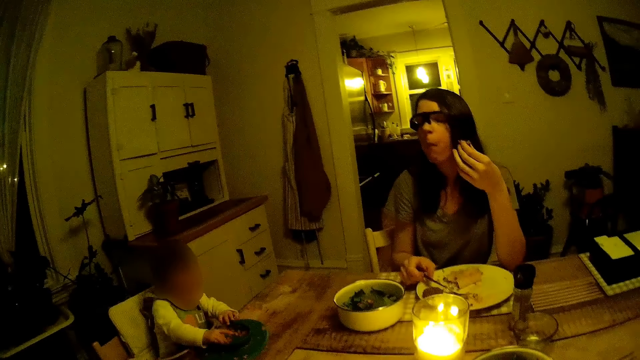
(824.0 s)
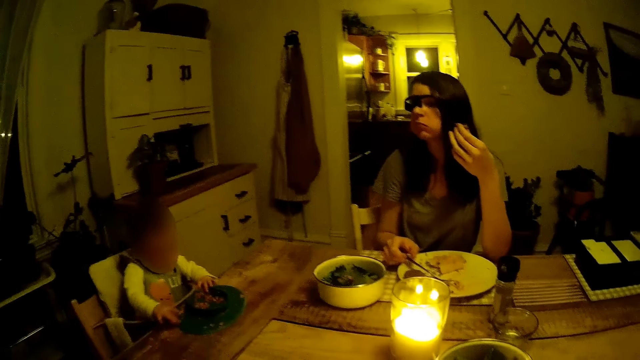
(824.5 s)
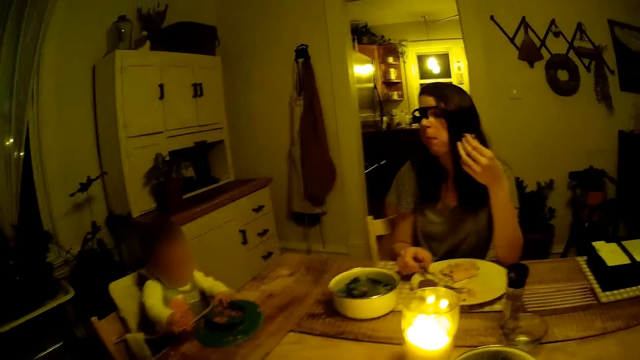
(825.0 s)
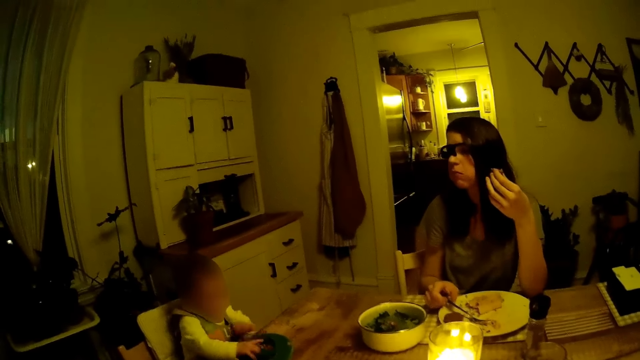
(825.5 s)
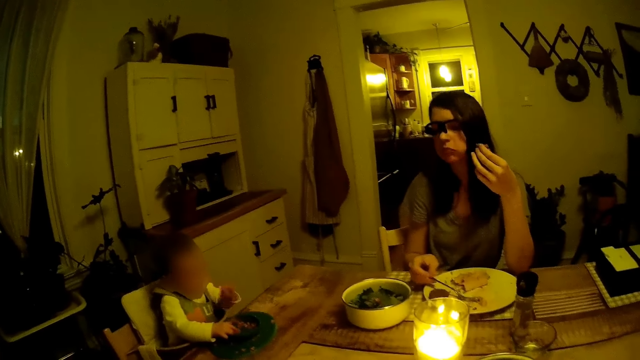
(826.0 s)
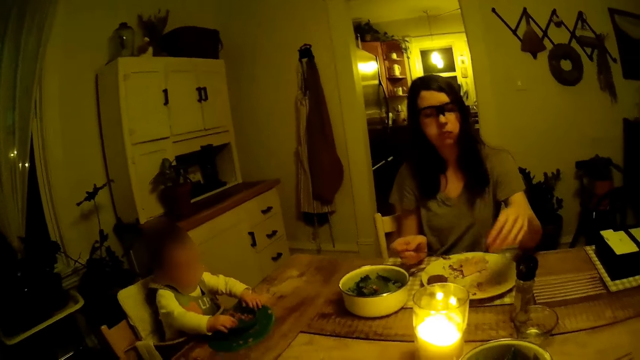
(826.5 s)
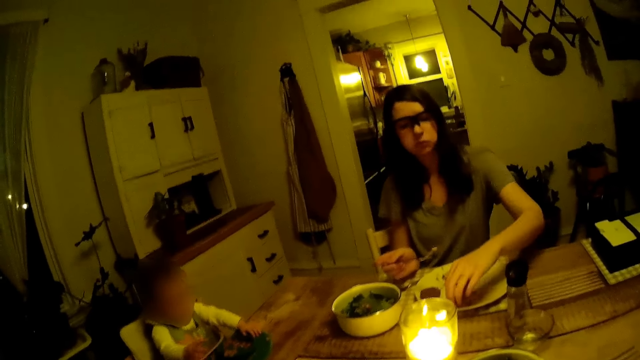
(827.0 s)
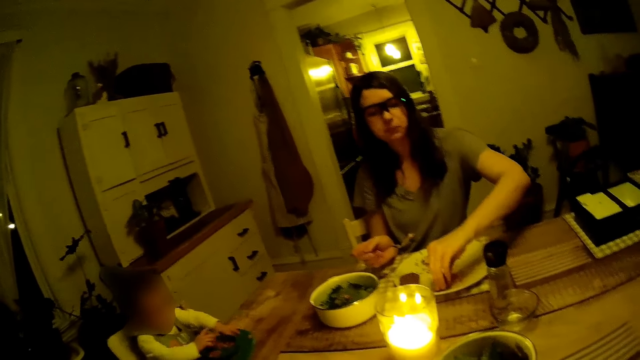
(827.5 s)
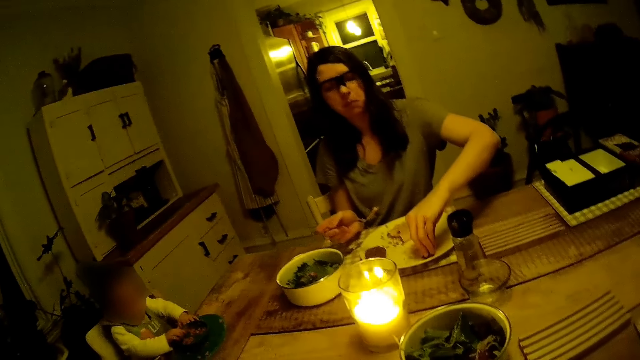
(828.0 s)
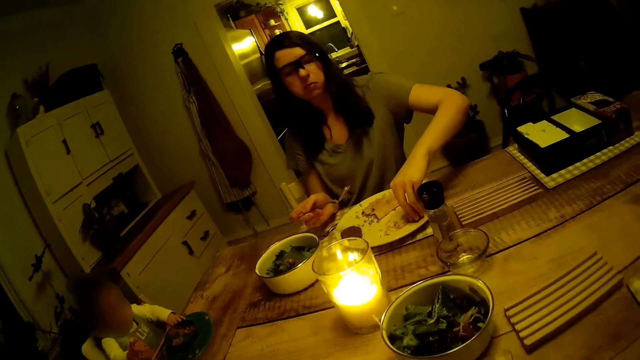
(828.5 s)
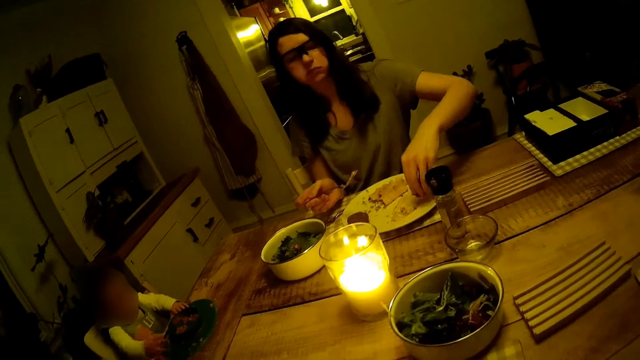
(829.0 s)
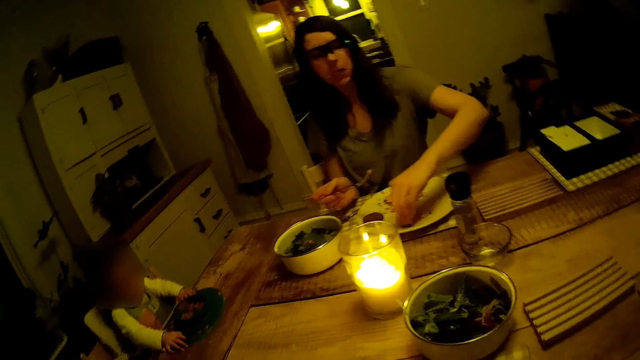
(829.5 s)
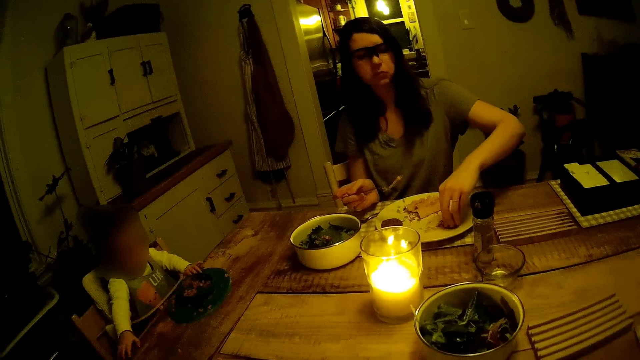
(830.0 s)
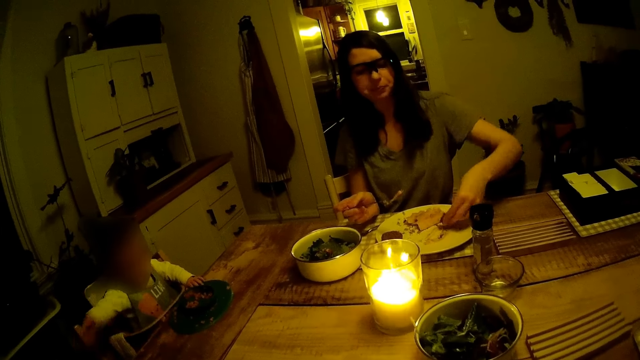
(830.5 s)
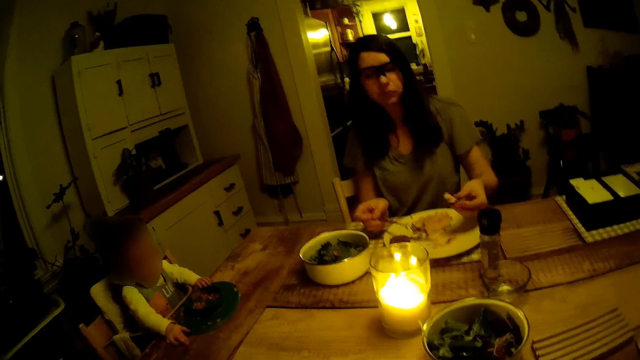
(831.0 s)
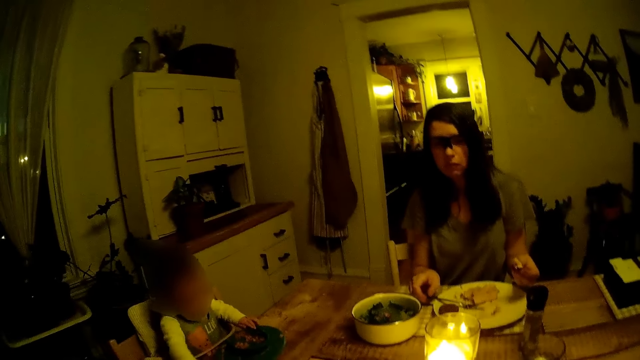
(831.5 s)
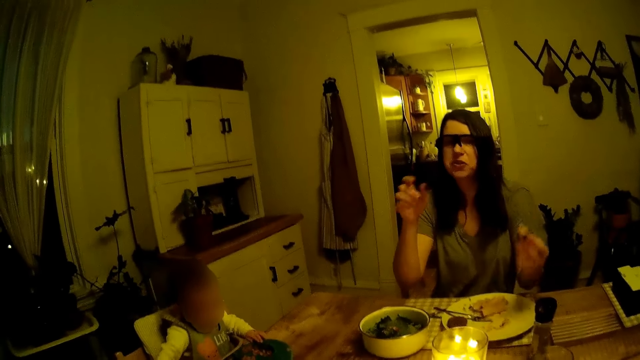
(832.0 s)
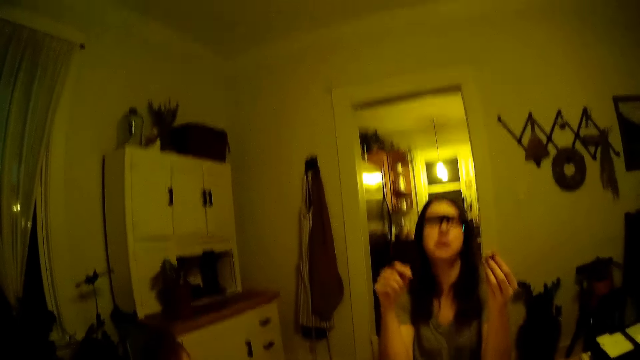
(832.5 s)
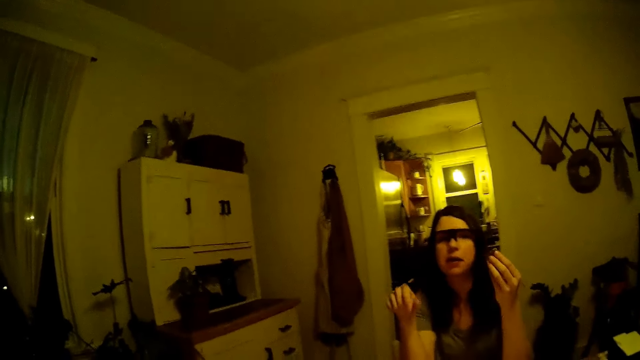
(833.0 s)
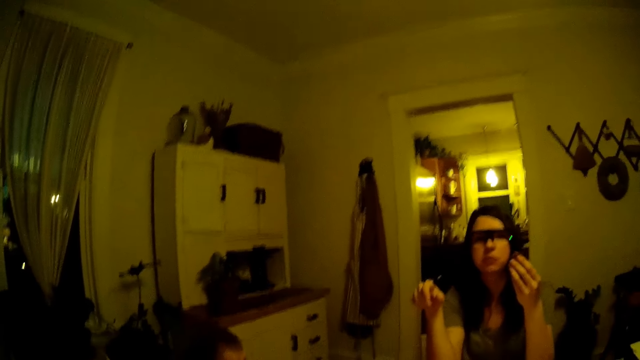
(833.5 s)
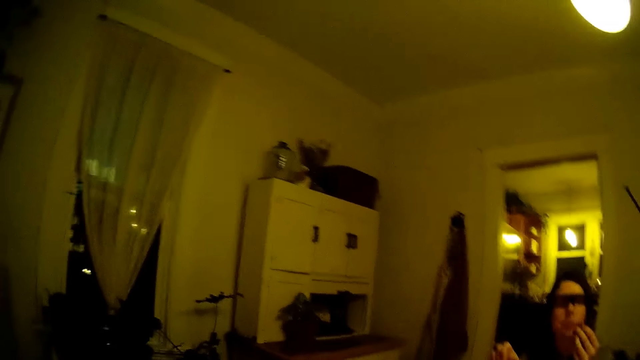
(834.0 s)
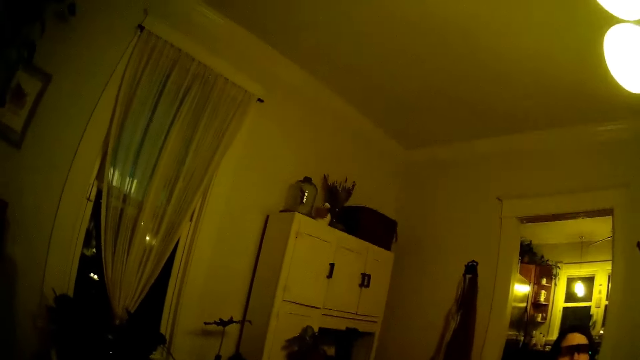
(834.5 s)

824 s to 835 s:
The camera wearer interacts with the woman. The woman lifts the fork on the plate with her right hand. The woman cleans the plate with the cake with her left hand. The woman scoops food from the plate. The woman drops the fork on the plate with her right hand. The camera wearer interacts with the woman.

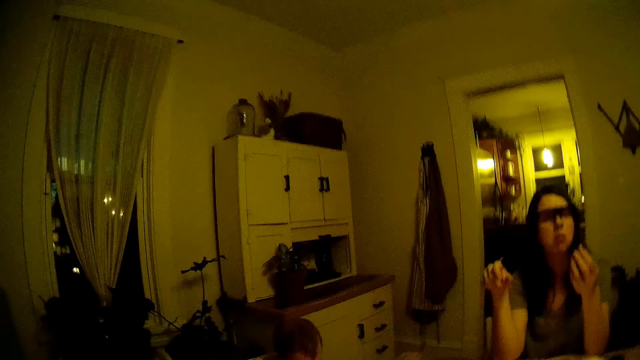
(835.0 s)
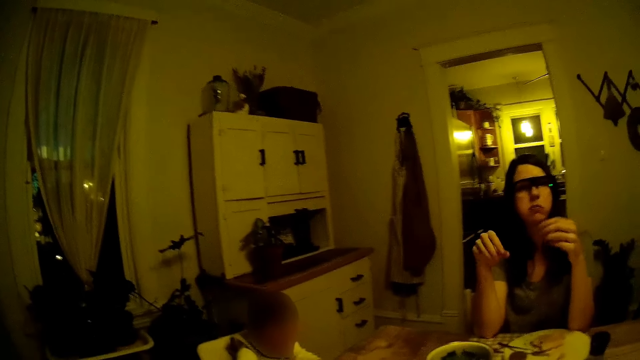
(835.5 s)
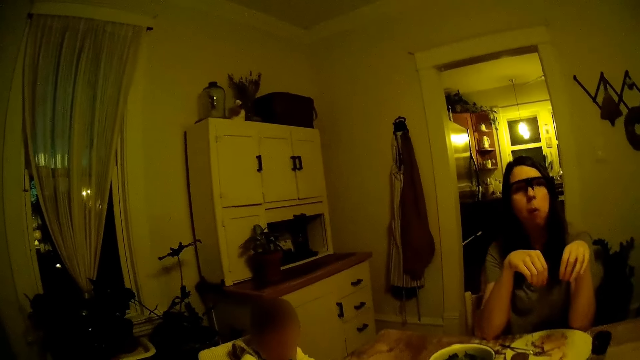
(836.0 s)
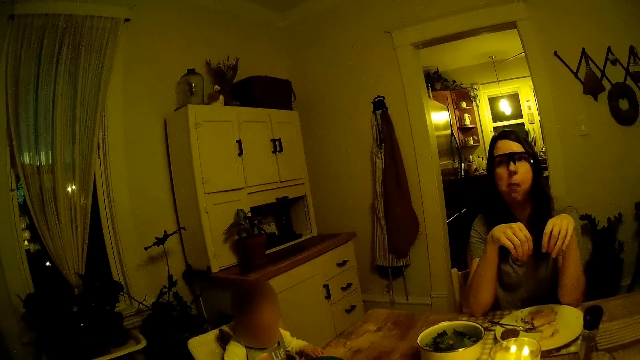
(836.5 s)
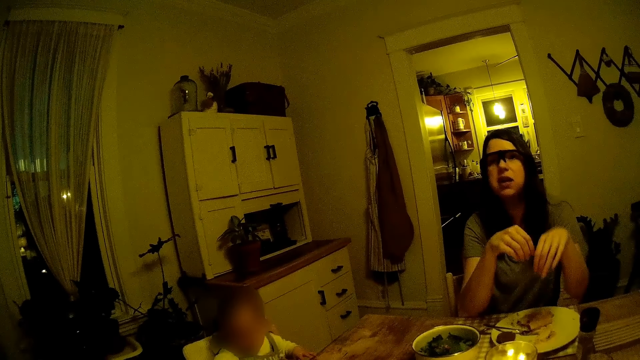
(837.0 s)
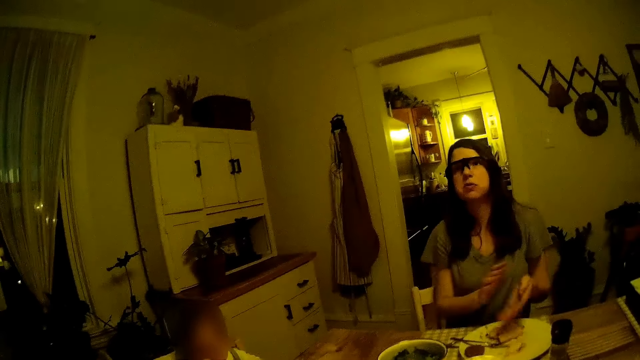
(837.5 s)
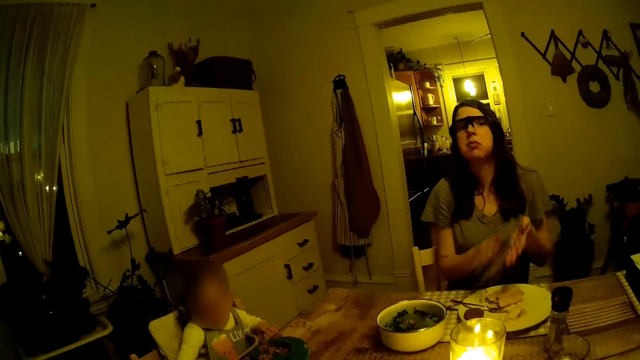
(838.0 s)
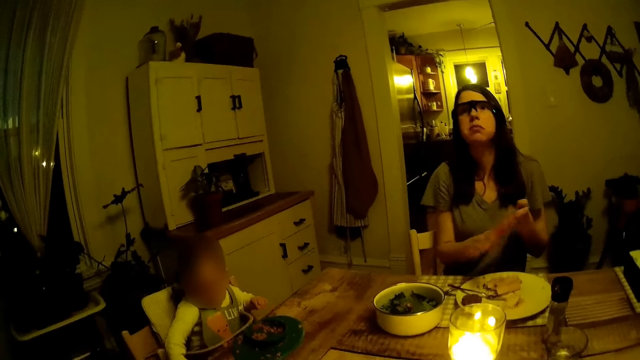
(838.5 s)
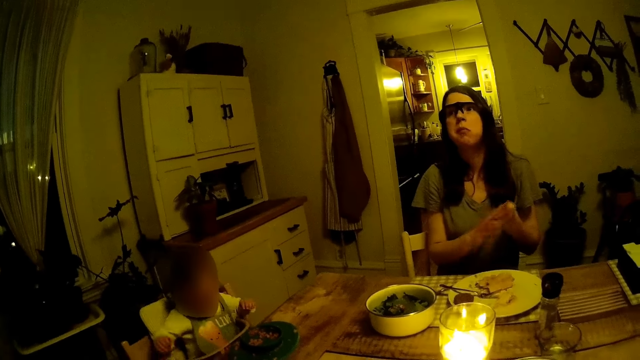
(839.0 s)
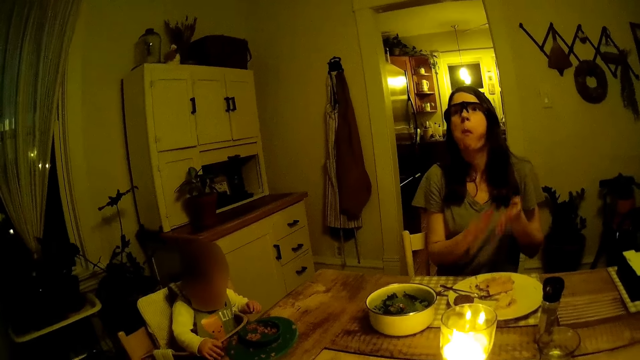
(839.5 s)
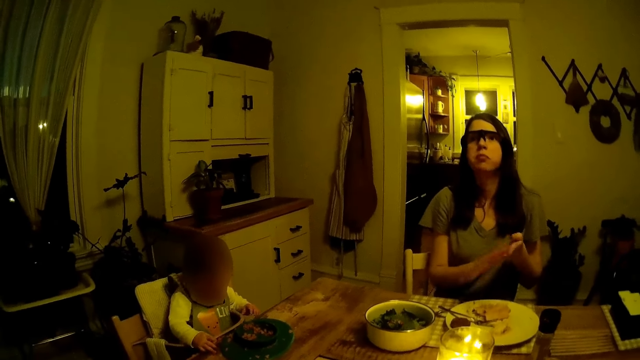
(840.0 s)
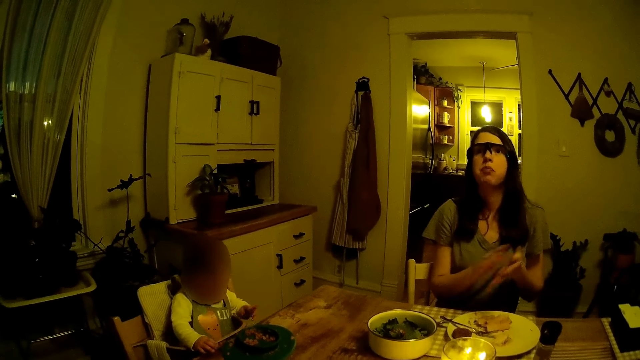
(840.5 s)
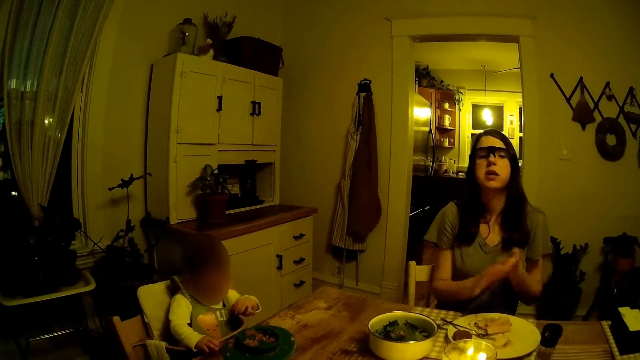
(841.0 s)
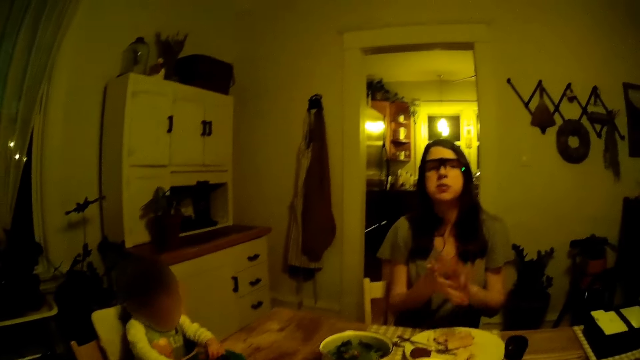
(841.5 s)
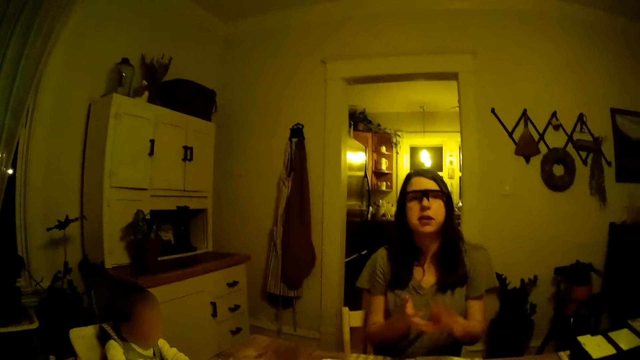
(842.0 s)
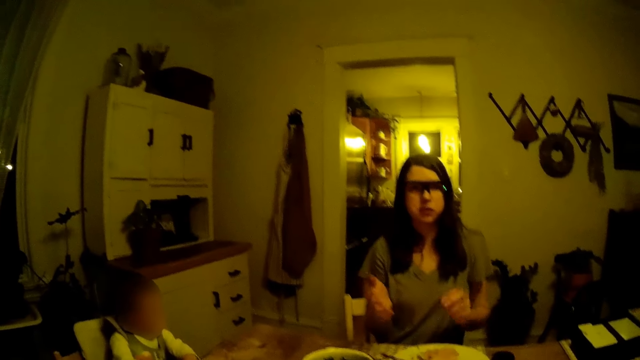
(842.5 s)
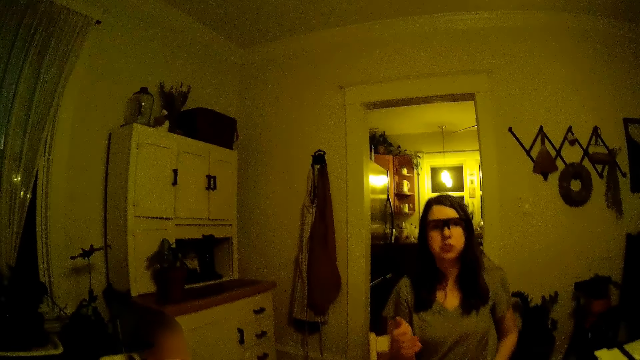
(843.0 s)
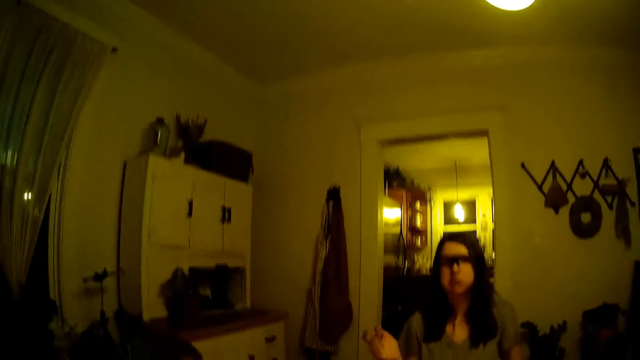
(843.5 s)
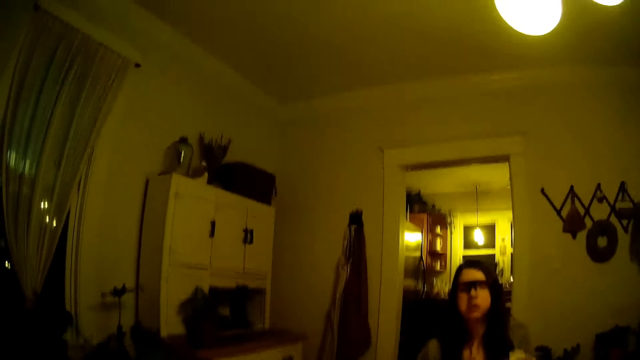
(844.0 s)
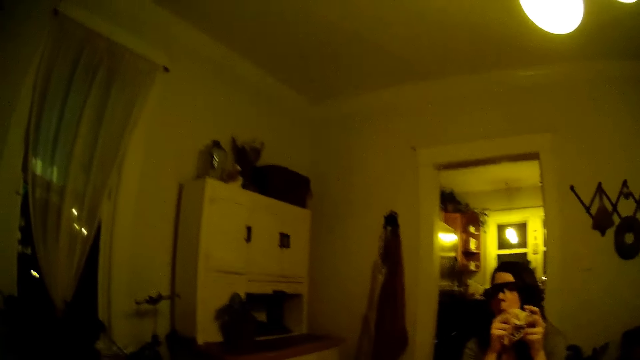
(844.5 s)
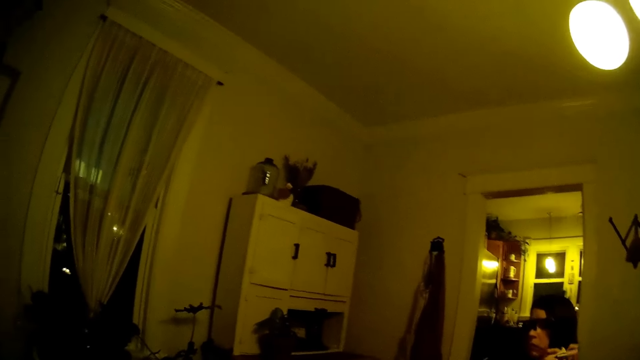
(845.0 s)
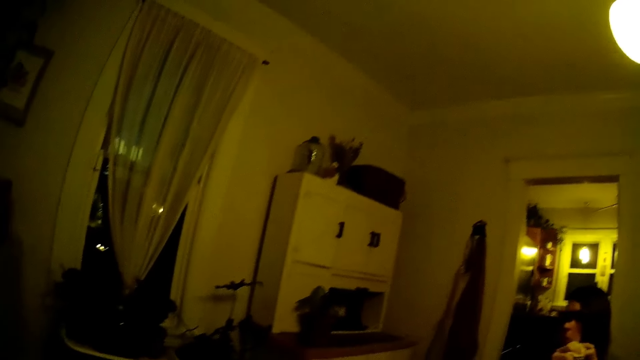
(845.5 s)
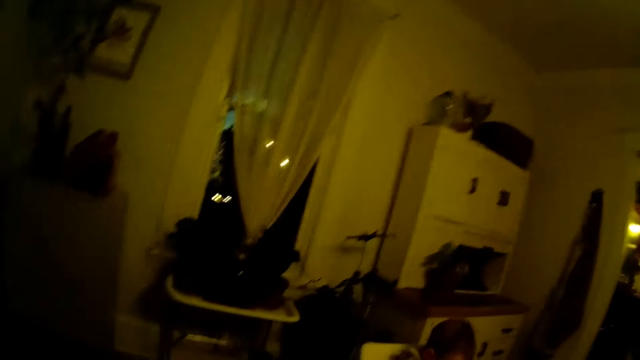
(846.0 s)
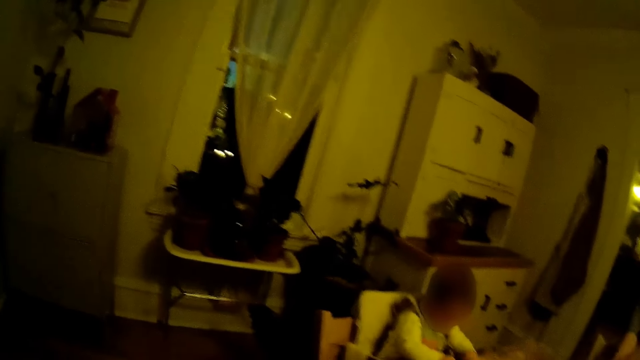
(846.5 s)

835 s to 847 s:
The woman converses with the camera wearer. The woman claps her hands and wipes out her hands. The baby puts her left hand inside the plate on the table. The woman holds a napkin with both hands.
